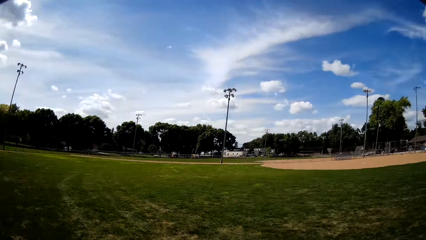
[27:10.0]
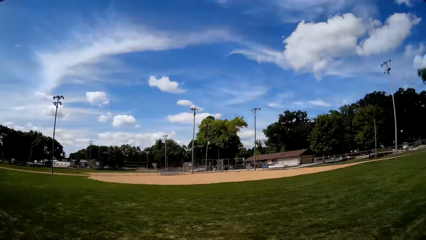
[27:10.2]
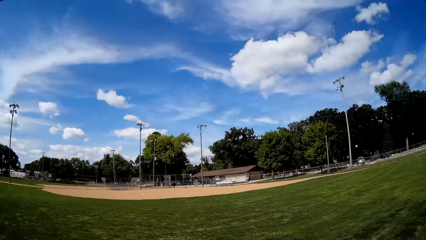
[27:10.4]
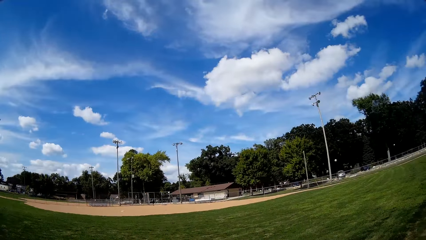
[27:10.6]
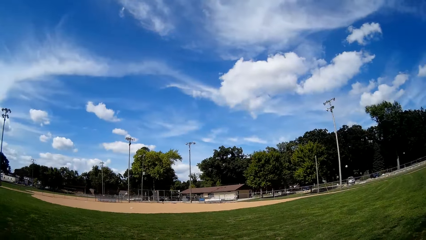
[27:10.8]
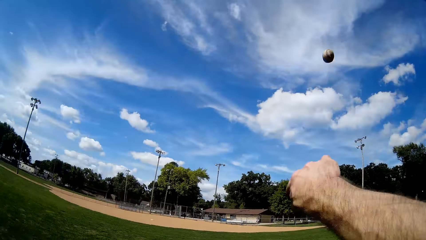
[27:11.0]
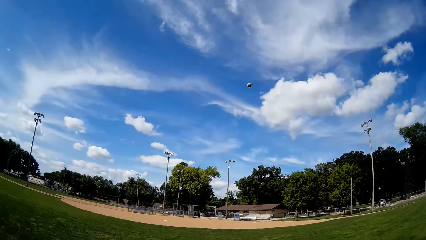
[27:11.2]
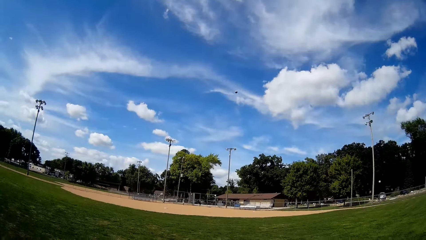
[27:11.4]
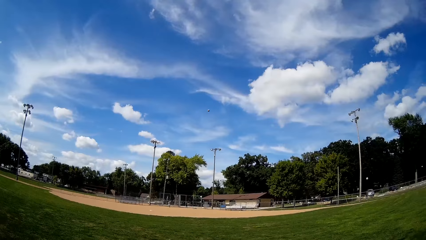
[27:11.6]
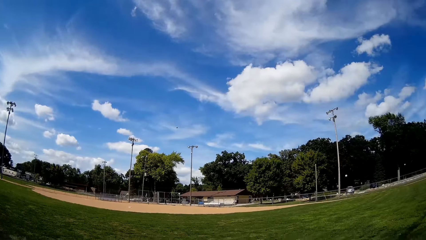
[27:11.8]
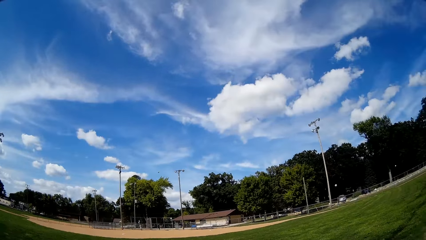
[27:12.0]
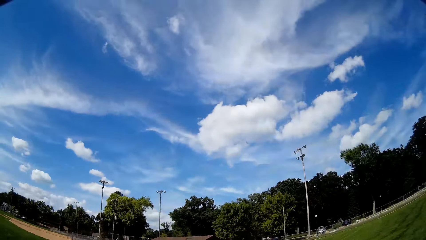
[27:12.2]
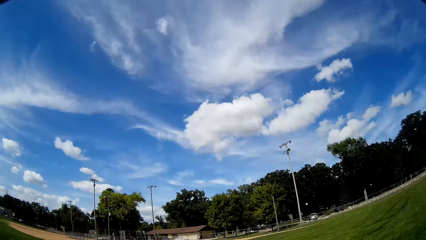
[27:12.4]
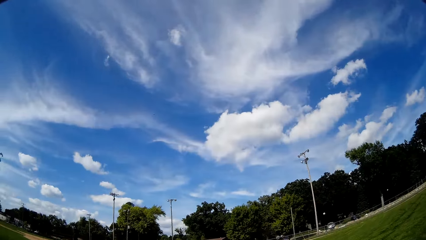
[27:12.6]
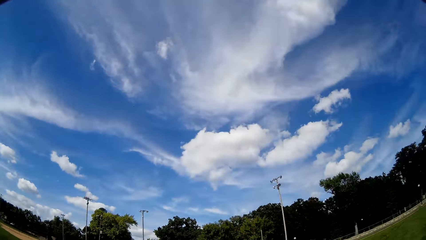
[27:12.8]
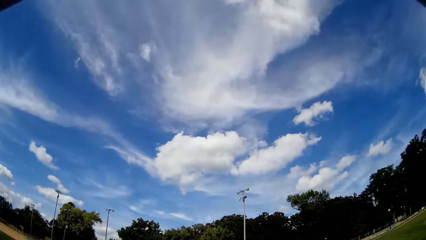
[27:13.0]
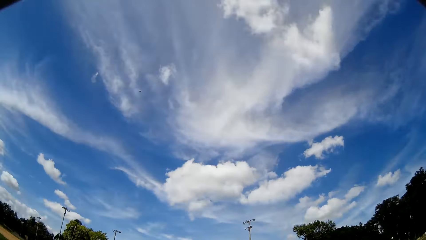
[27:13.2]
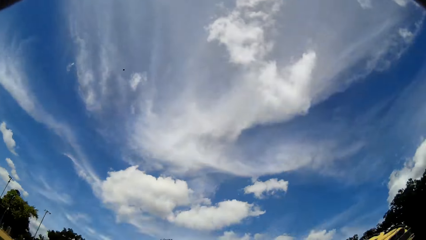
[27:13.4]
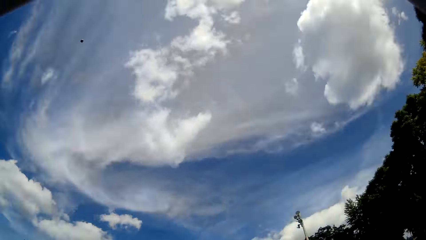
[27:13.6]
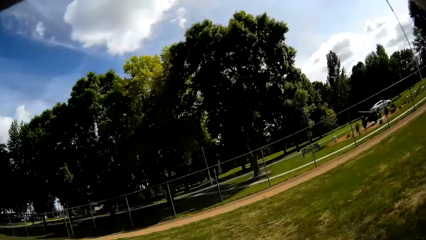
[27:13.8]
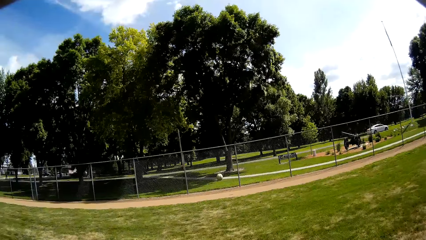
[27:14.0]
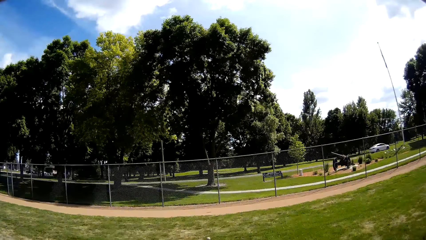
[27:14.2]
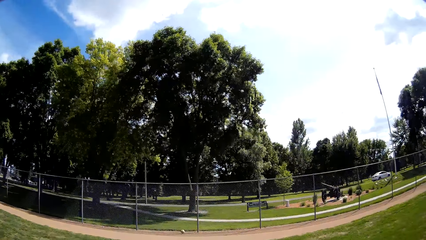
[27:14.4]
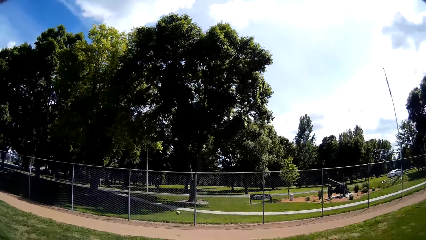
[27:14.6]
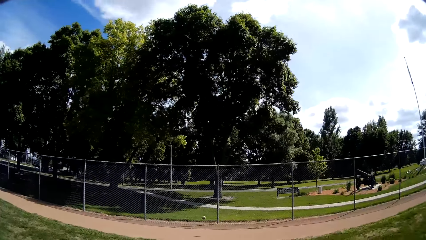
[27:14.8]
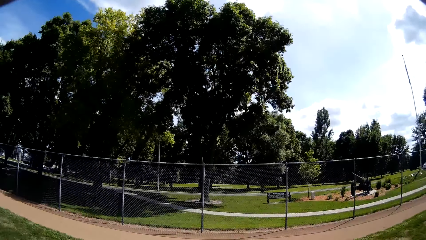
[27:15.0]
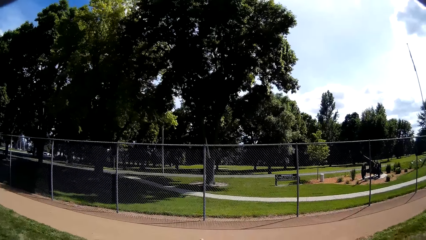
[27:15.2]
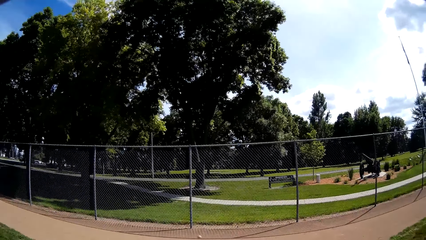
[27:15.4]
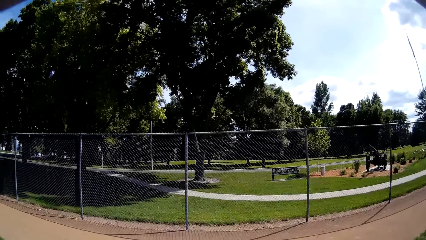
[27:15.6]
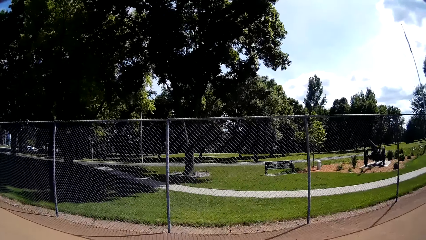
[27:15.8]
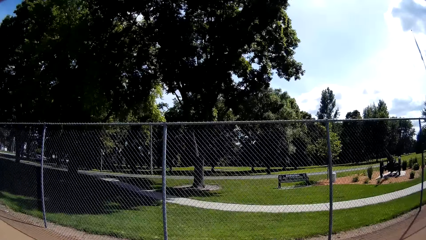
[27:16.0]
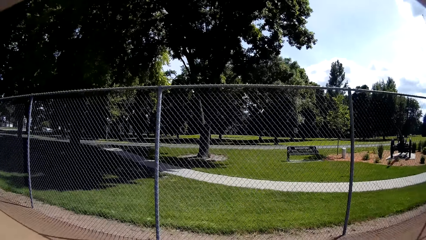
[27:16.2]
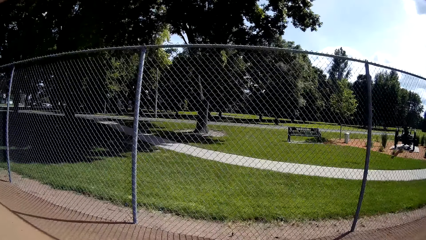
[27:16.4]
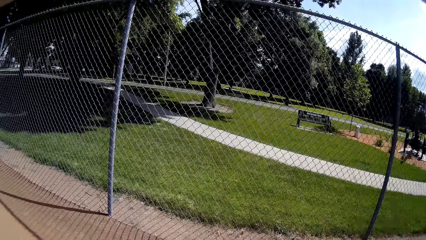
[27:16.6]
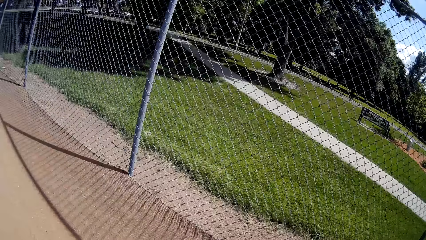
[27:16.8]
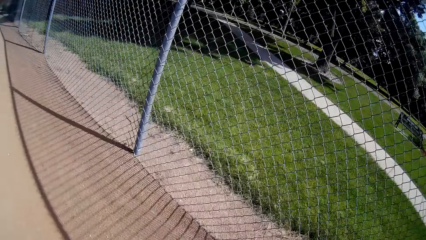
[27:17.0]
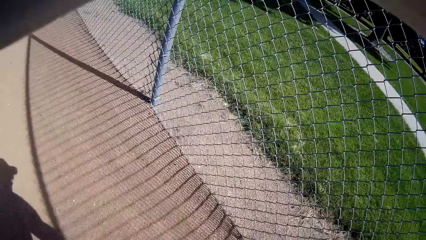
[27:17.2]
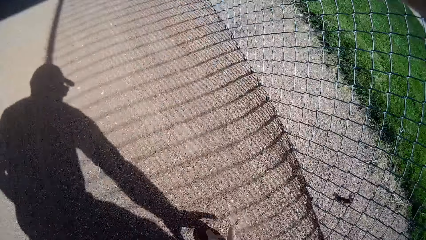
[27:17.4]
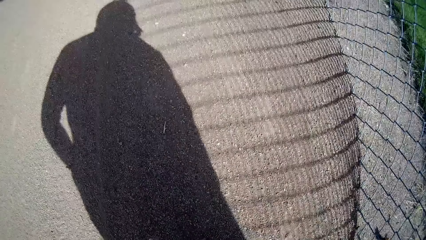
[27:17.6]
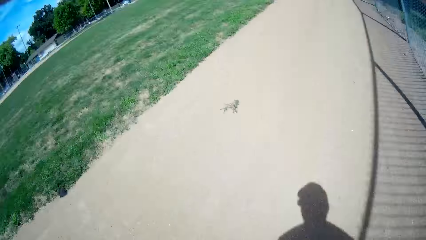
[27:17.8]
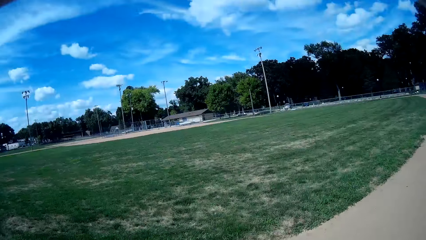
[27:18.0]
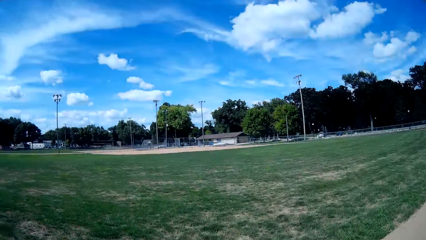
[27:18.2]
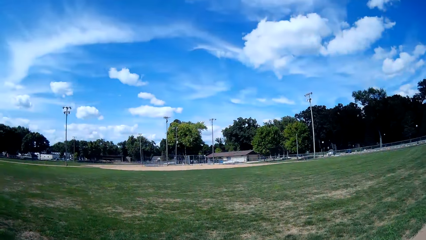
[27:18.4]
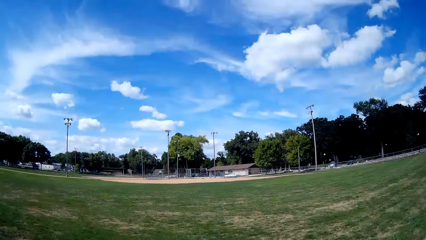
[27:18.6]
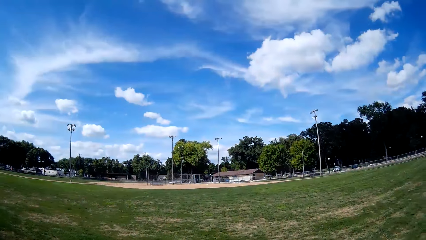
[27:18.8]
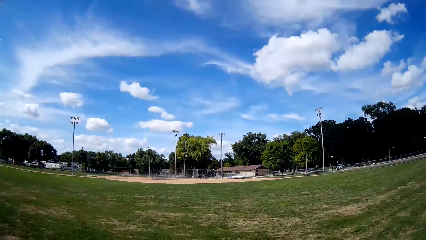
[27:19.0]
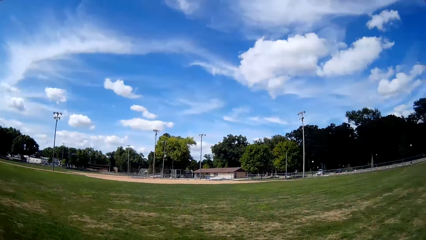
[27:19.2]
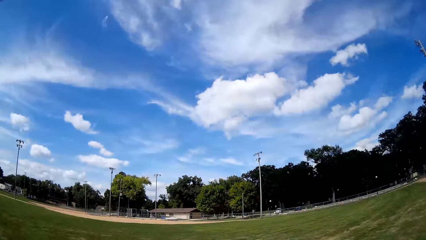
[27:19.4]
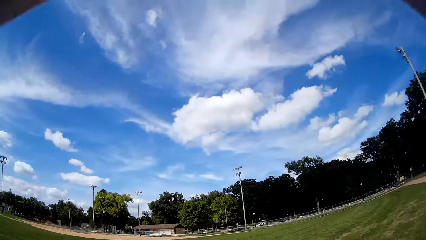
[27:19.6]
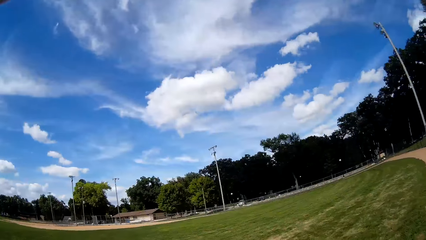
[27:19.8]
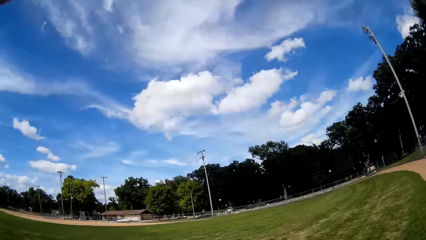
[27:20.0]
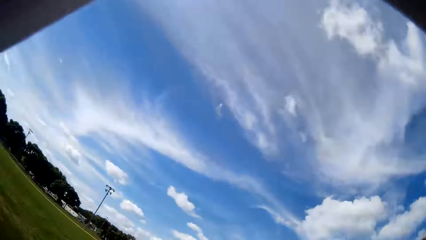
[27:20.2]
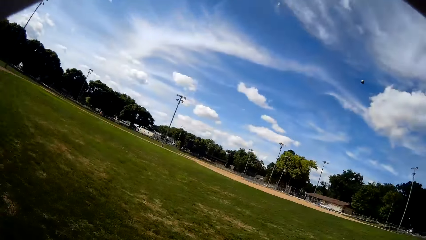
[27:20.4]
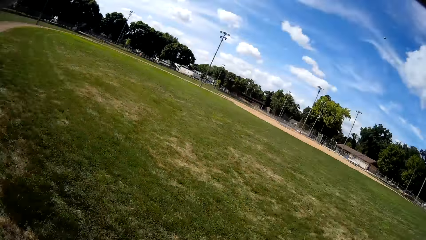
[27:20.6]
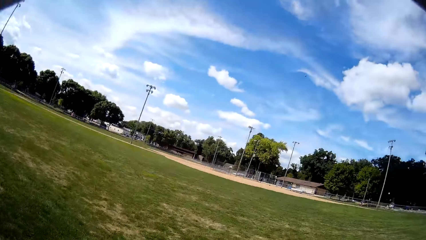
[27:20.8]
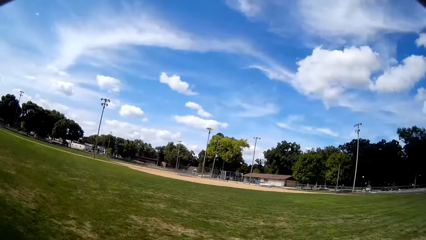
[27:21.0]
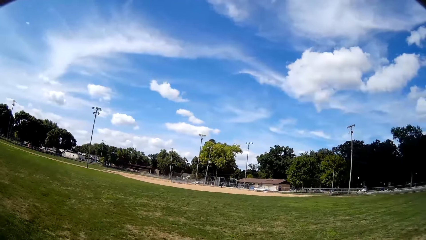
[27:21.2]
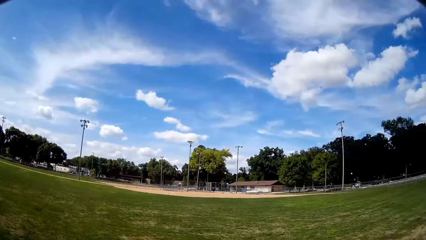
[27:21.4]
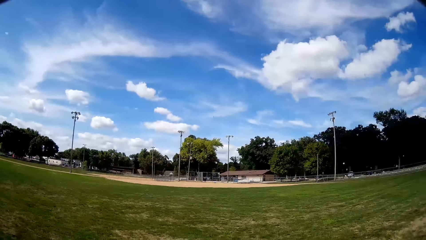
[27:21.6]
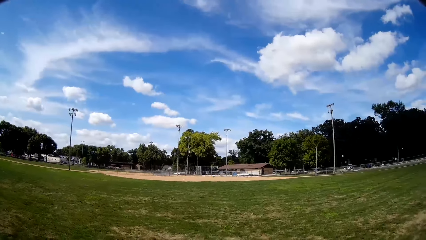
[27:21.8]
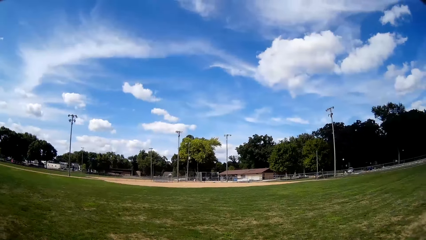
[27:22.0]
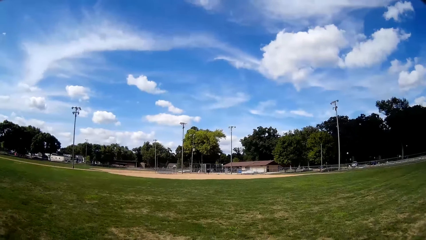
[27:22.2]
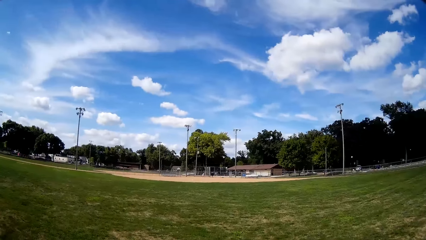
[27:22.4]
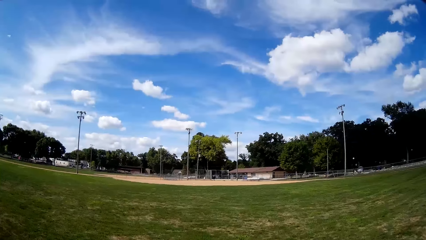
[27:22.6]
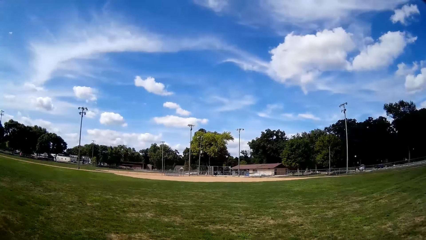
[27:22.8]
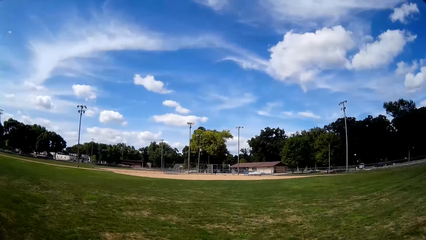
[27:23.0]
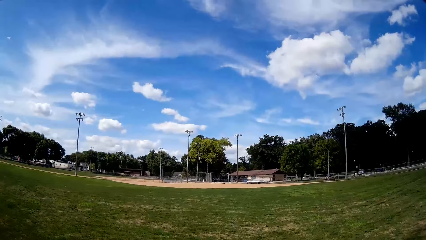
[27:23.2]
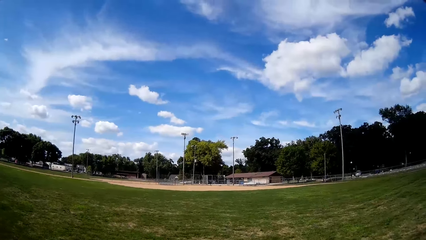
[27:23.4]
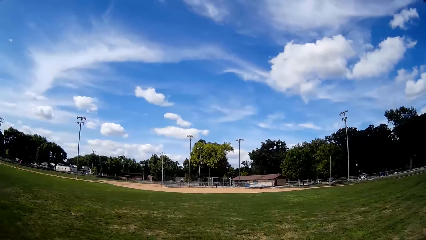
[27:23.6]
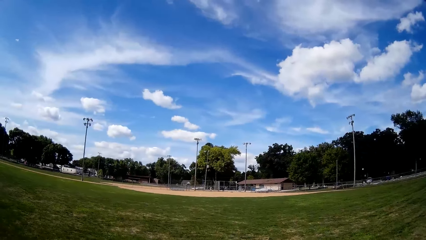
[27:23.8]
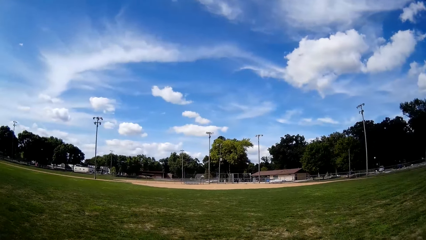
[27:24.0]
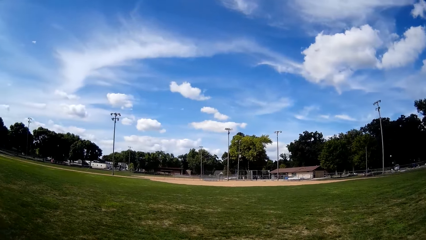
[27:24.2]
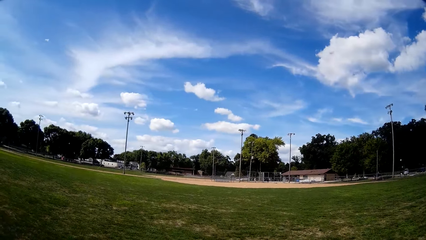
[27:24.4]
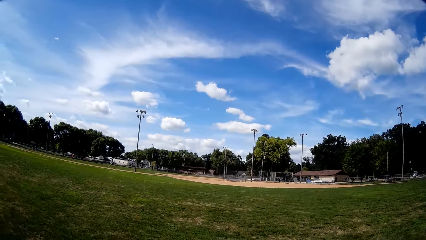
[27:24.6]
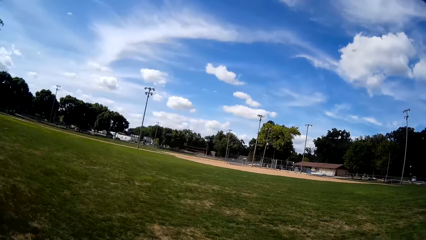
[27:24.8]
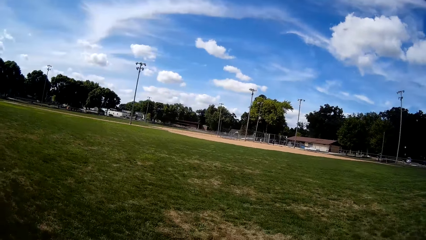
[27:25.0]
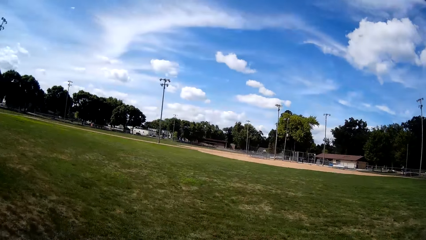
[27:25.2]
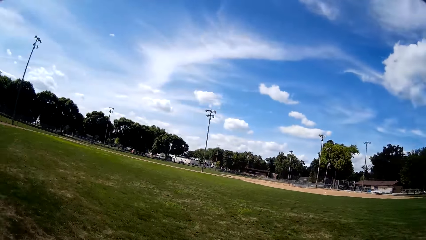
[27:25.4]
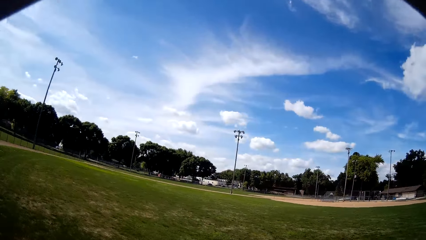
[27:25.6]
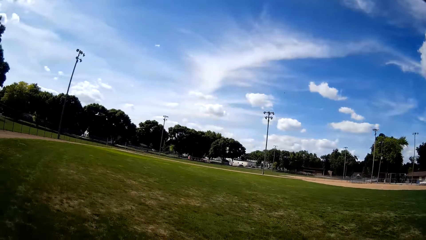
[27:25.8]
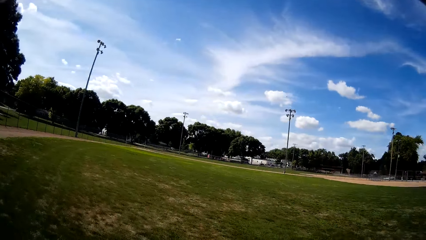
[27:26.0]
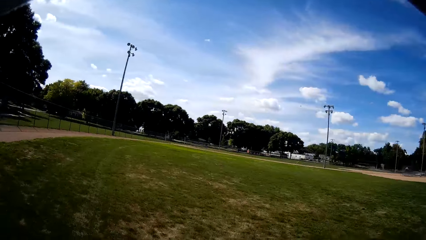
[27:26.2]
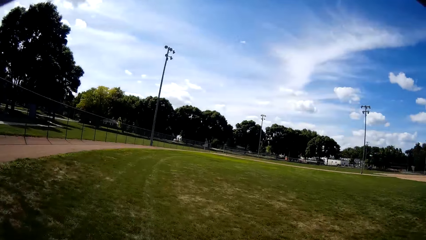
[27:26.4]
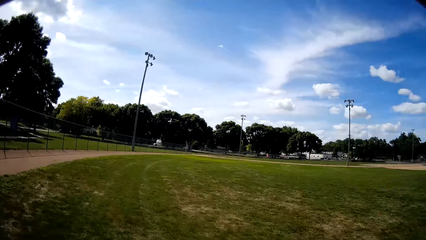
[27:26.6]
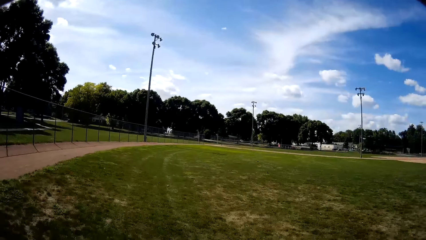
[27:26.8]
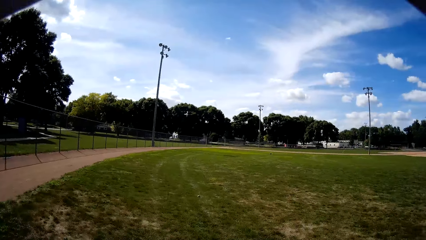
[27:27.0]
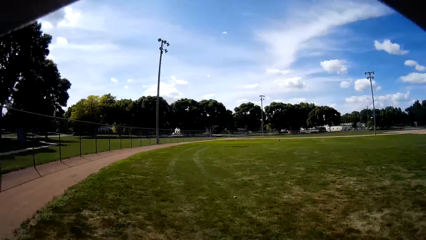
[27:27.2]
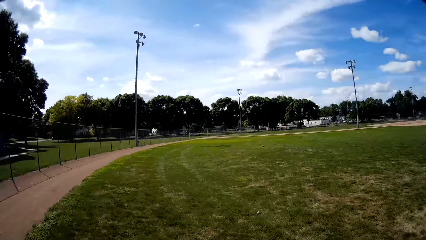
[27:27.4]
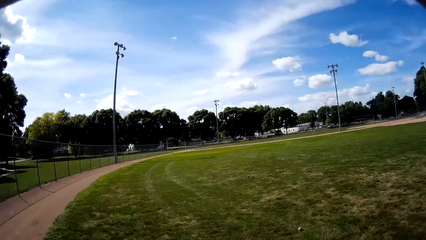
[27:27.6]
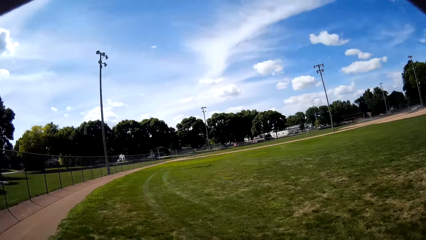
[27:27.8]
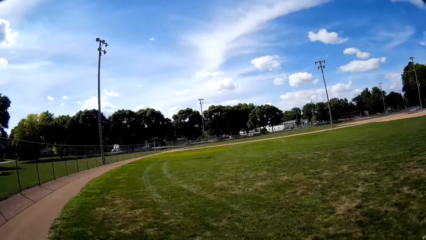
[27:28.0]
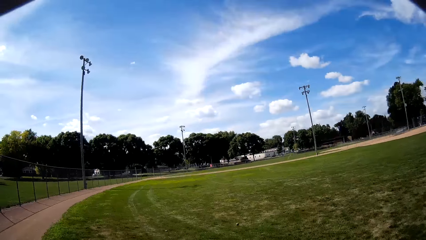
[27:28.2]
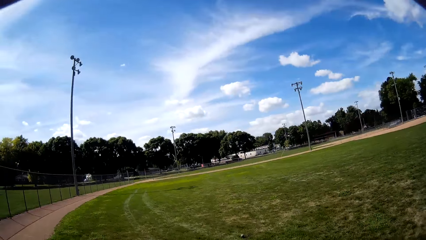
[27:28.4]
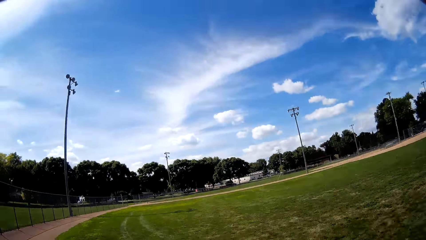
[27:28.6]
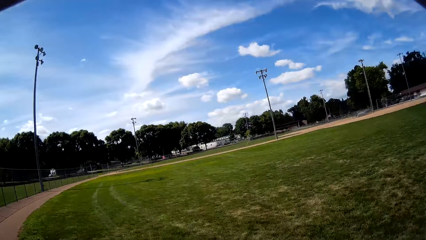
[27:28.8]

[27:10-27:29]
The camera wearer throws the ball back. They run to another ball close to the fence. They pick up the ball from the ground close to the fence on the field. They turn around and walk on the playing field. They throw back the ball. A man hits a baseball towards the camera wearer. The camera wearer runs towards another ball on the field.
